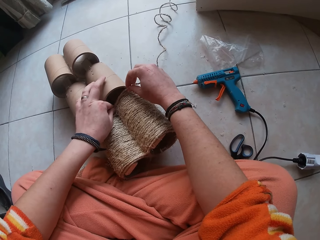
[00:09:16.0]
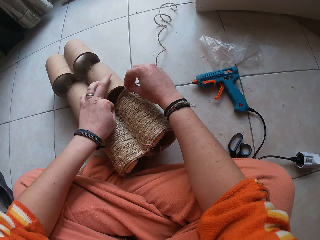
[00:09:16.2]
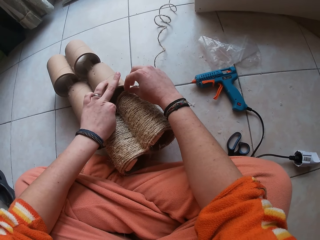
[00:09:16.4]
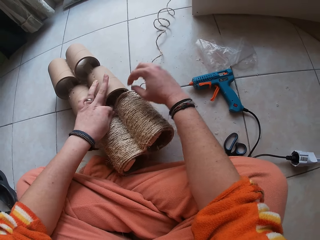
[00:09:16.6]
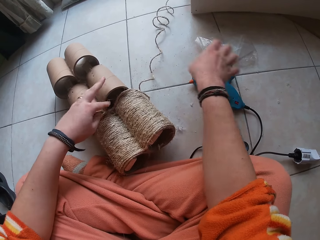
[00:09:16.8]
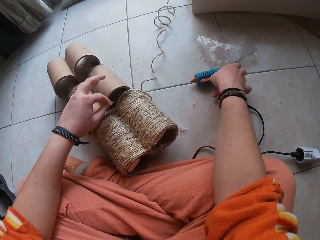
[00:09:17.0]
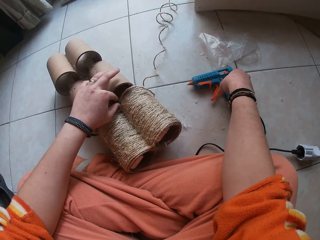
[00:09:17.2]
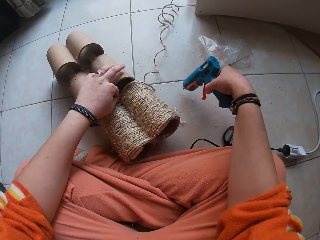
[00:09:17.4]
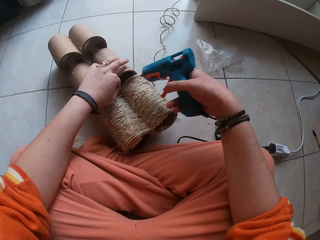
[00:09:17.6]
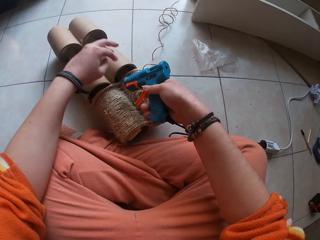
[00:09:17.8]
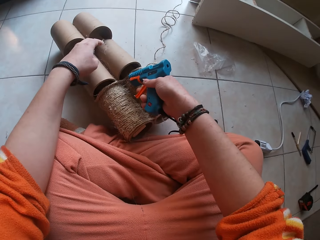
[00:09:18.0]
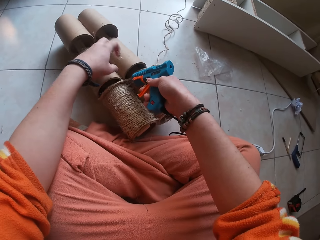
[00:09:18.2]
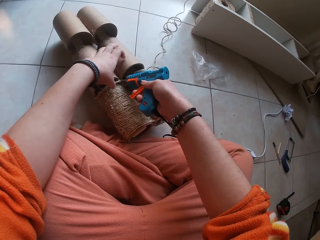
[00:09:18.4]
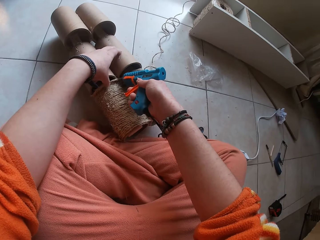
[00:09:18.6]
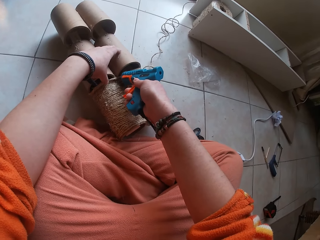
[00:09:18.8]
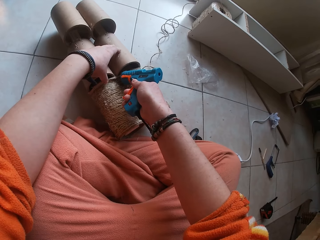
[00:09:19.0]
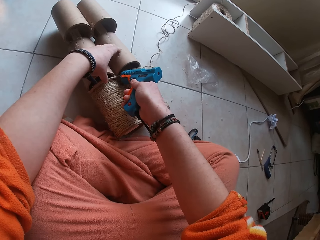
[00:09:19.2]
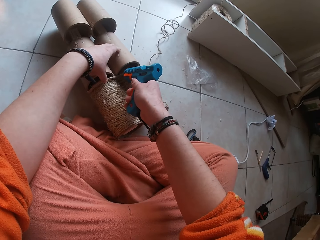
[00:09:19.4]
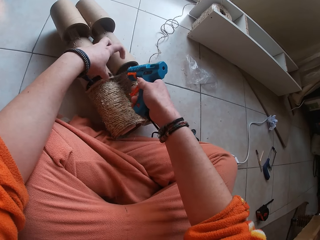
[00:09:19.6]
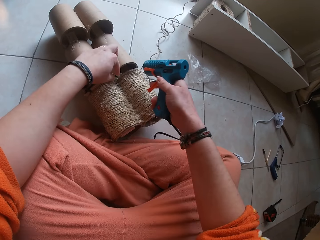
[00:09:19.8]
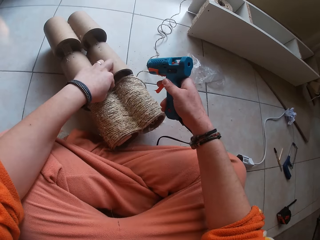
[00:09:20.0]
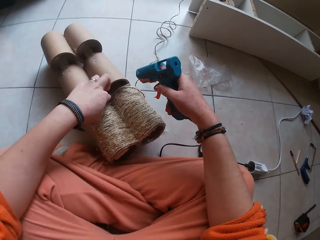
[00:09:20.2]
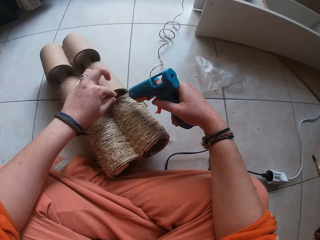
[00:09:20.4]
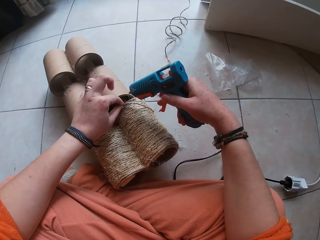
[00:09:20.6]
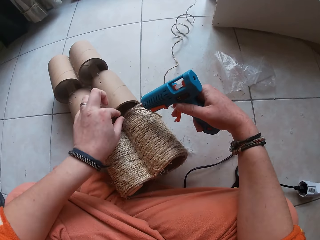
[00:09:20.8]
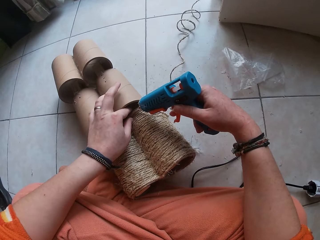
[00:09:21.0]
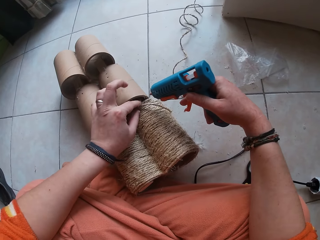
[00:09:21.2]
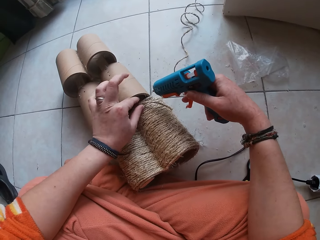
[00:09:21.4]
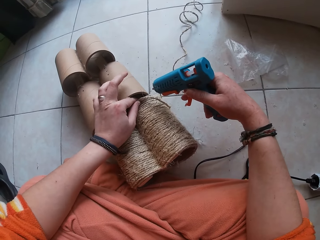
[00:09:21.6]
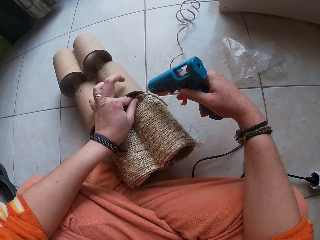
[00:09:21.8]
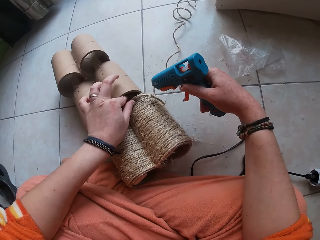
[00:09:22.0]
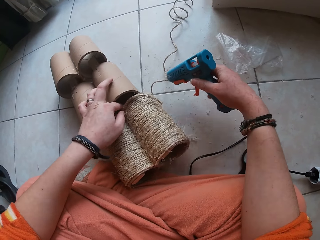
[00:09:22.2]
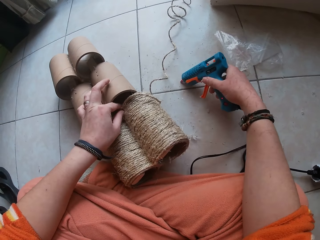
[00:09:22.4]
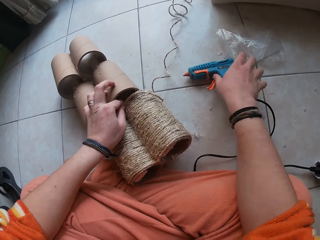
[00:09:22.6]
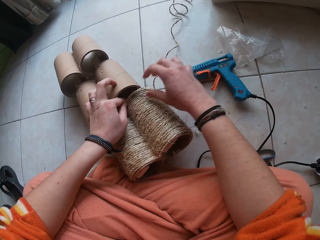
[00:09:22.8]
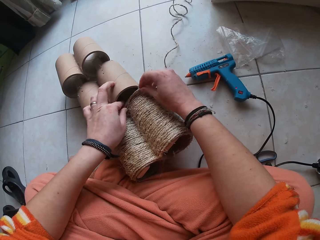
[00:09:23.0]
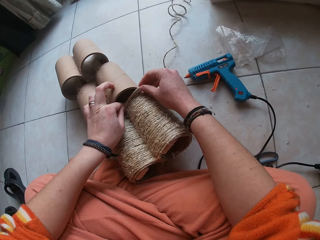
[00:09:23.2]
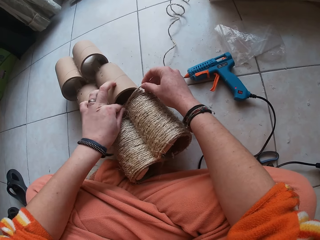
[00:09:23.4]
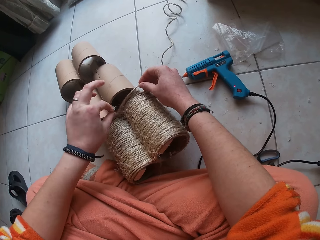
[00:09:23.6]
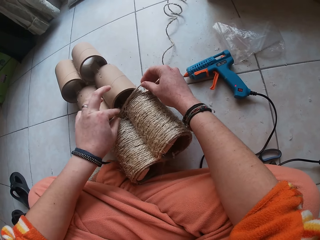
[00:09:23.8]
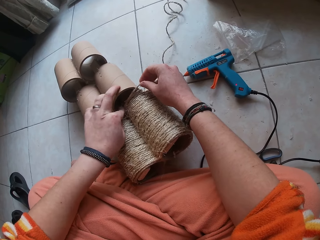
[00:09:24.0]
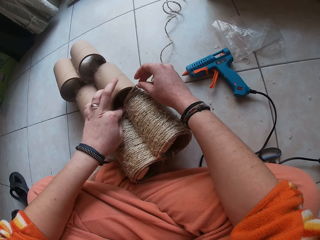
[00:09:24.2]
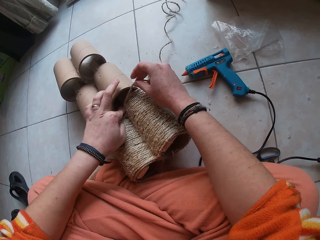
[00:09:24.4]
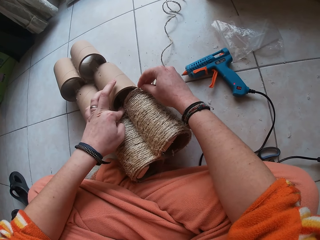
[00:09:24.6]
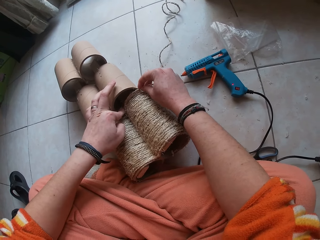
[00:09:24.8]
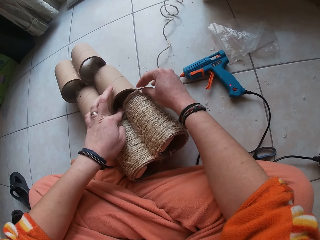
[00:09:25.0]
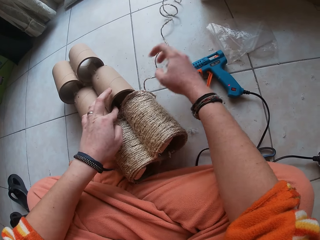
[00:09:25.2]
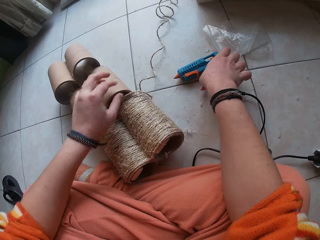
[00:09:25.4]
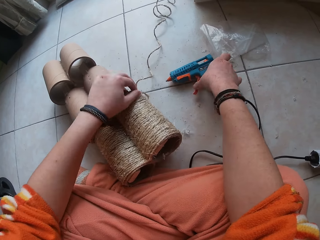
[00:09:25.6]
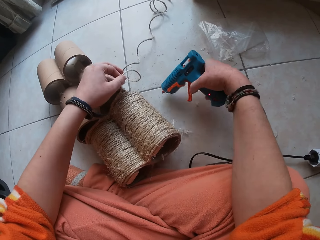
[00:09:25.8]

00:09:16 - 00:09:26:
The camera wearer picks up the glue gun from the floor with her right hand. She attaches glue to the wire rope with the glue gun. She holds the carton cylinder with her left hand. She attaches the wire rope to the carton cylinder with her left hand. She places the glue gun on the floor with her right hand. She attaches the wire ropes to the carton cylinder with her hands.

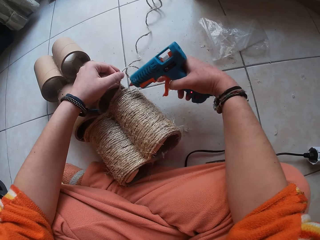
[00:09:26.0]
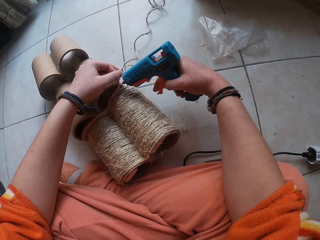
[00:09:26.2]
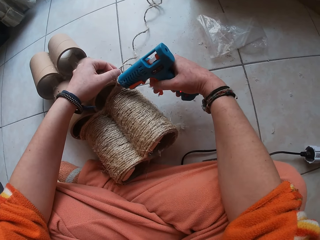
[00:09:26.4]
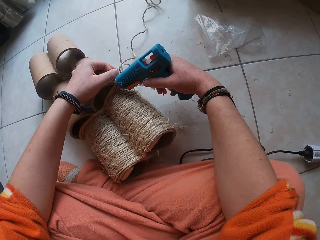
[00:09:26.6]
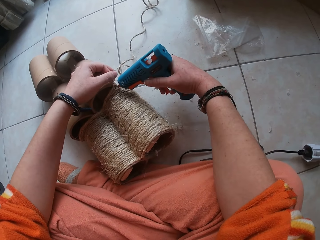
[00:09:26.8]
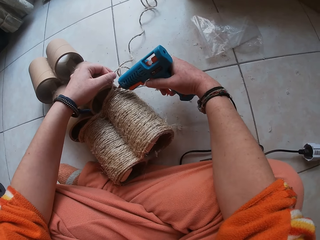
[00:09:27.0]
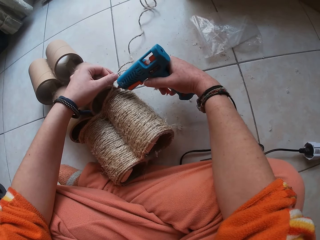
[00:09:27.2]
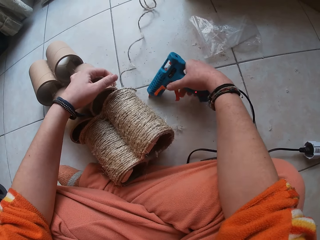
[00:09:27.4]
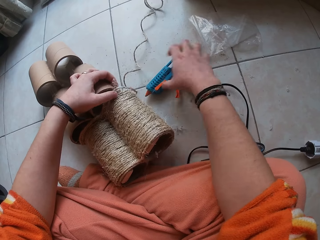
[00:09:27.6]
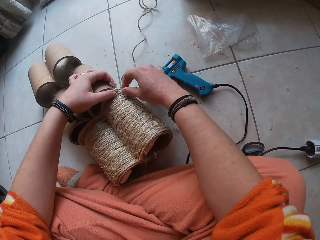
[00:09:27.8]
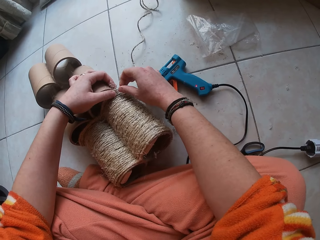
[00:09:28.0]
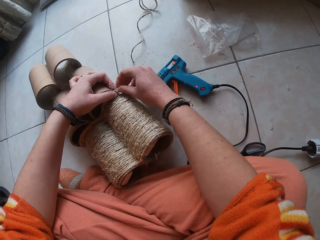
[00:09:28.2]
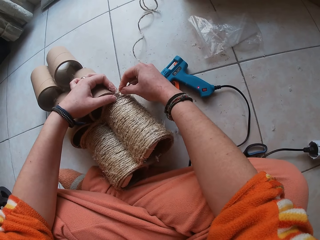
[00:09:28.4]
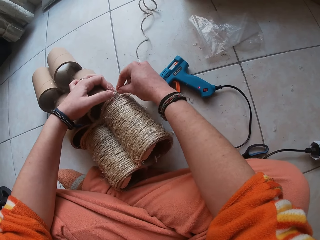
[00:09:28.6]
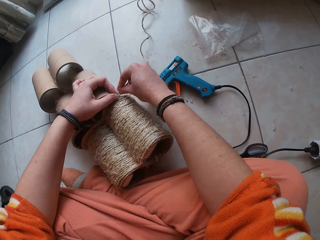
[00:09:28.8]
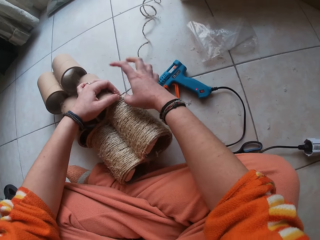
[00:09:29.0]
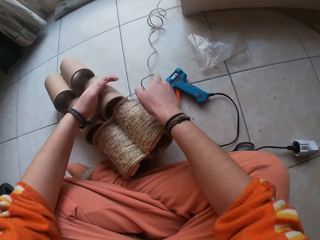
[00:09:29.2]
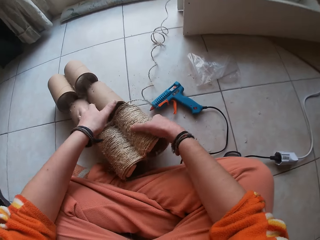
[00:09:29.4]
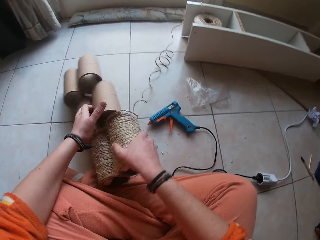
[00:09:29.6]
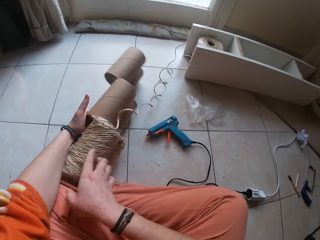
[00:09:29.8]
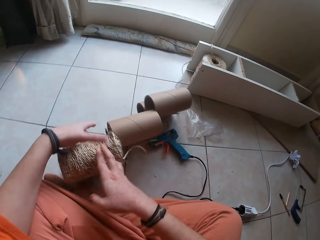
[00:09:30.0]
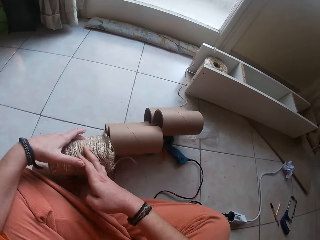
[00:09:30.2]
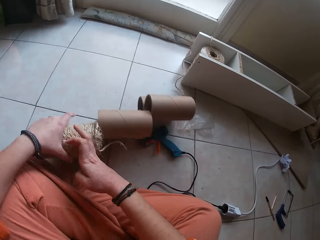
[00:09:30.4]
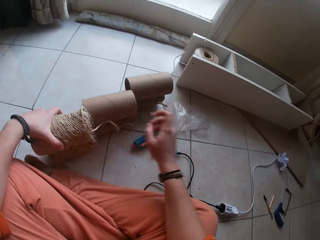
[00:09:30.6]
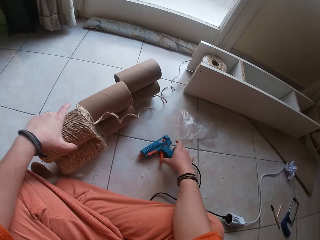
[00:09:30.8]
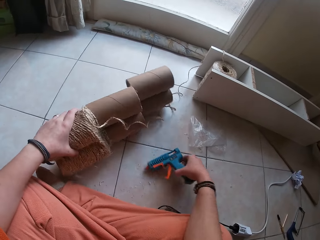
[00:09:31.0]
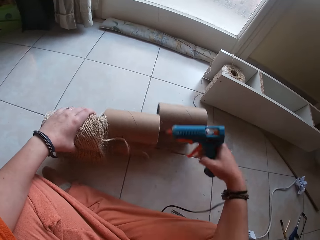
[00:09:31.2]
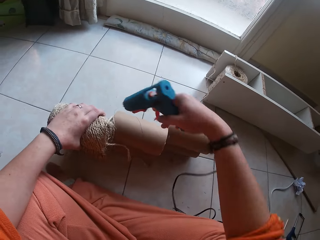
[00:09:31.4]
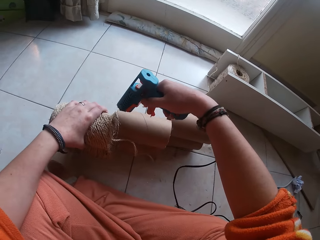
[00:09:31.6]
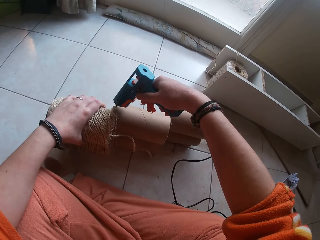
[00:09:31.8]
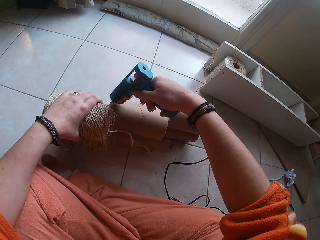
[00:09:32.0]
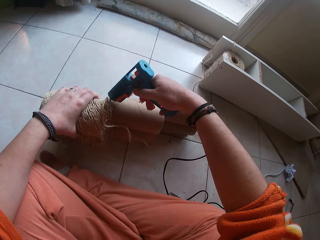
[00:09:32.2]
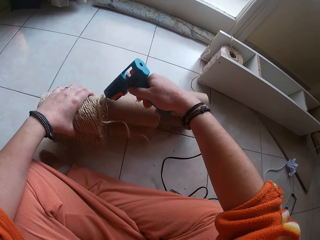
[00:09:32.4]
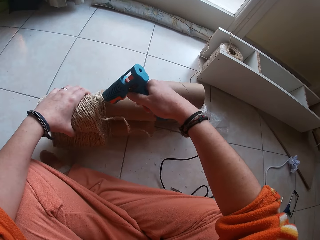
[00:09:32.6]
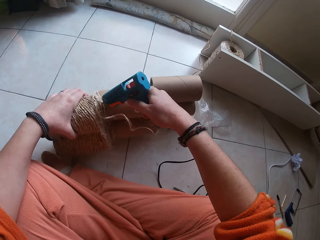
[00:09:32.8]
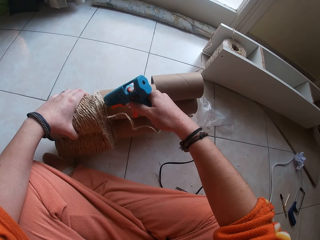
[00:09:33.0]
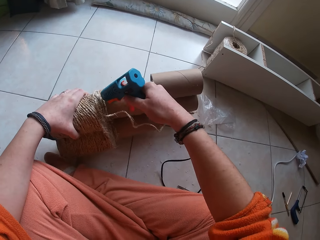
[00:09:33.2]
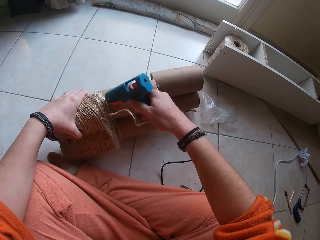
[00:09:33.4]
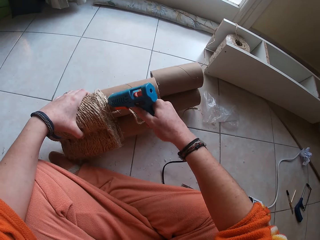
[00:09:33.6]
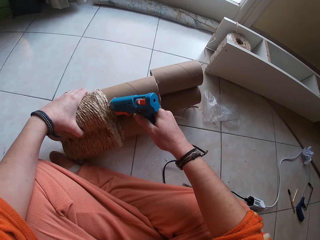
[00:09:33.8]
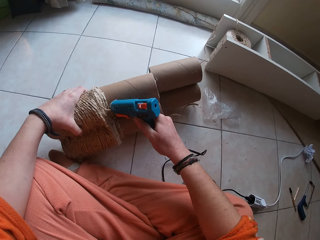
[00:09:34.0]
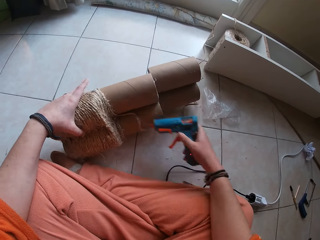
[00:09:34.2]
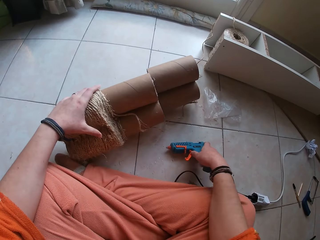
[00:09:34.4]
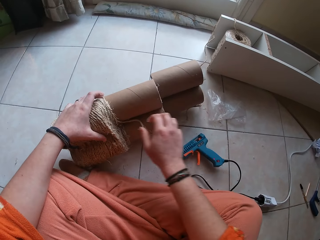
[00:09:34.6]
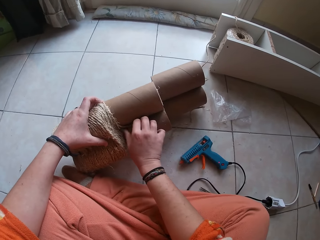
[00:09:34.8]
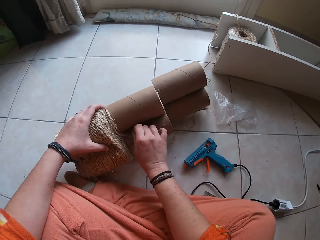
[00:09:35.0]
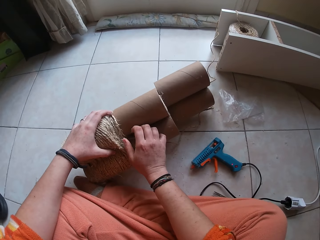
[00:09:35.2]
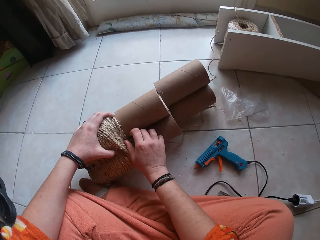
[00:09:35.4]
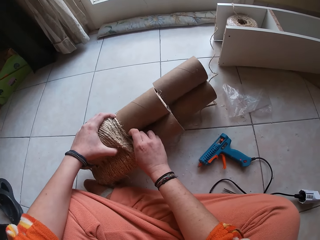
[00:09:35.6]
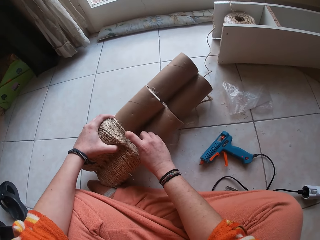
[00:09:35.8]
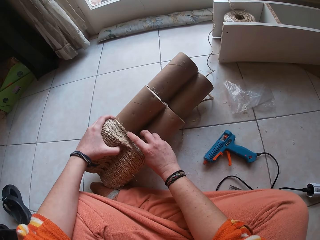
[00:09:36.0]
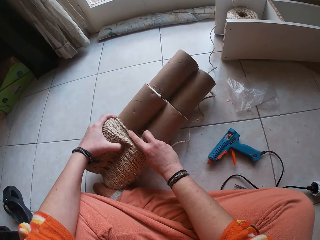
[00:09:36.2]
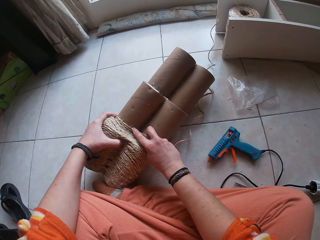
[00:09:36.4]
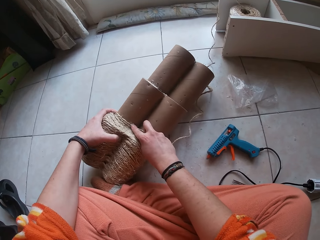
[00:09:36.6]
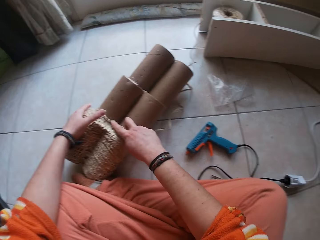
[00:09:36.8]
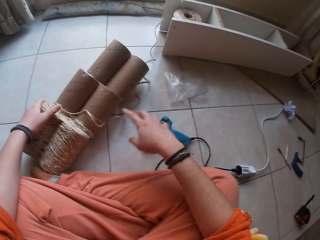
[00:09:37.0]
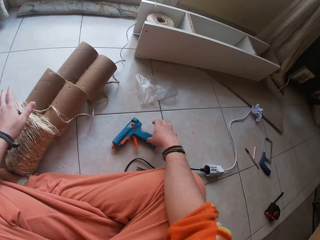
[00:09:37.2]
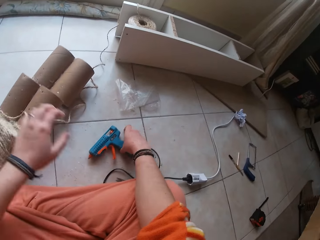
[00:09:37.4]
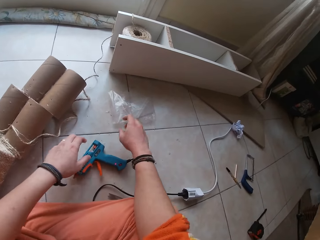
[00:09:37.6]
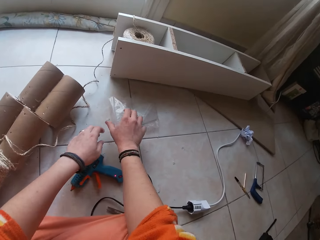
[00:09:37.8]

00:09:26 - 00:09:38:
The camera wearer picks up the glue gun from the floor with her right hand. She attaches glue to the wire rope with the glue gun. She places the glue gun on the floor with her right hand. She attaches the wire ropes to the carton cylinder with her hands. She repositions the carton cylinder with her hands. She picks up the glue gun from the floor with her right hand. She attaches glue to the wire rope with the glue gun. She places the glue gun on the floor with her right hand. She attaches the wire ropes to the carton cylinder with her hands. She places her right hand around the glue gun.
